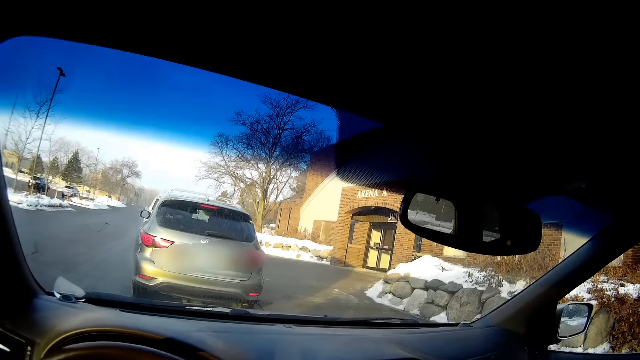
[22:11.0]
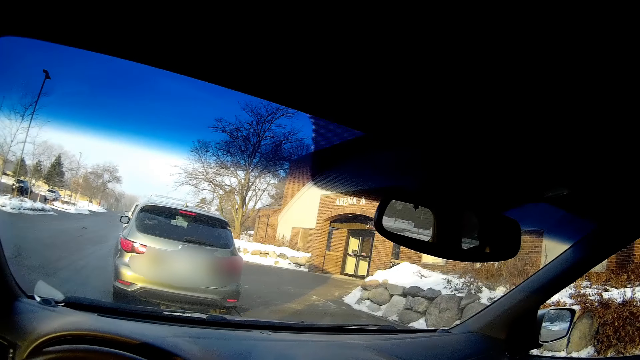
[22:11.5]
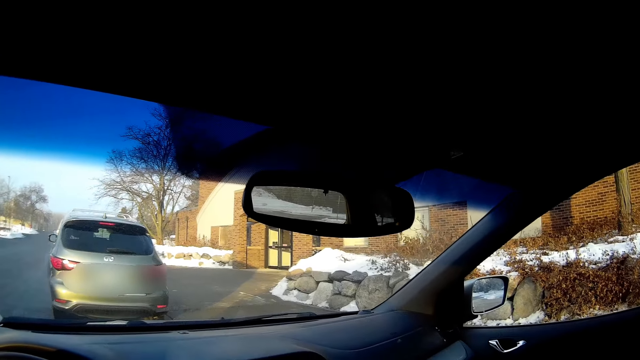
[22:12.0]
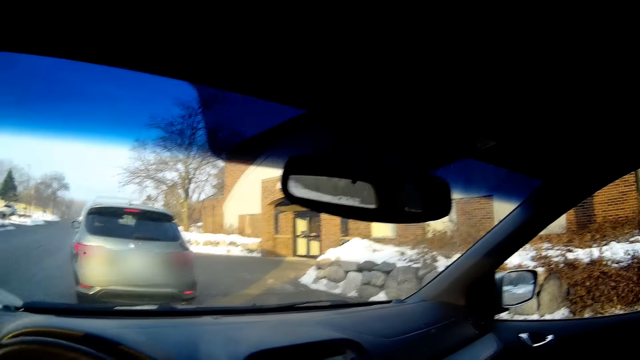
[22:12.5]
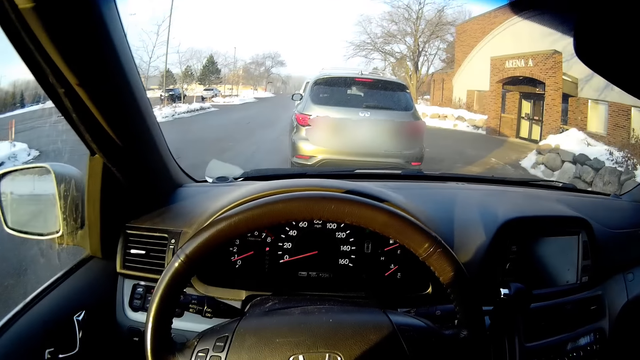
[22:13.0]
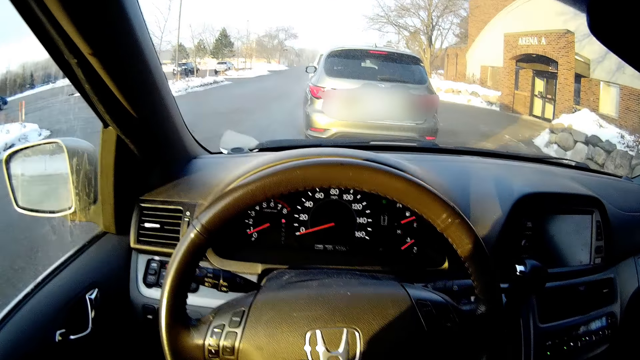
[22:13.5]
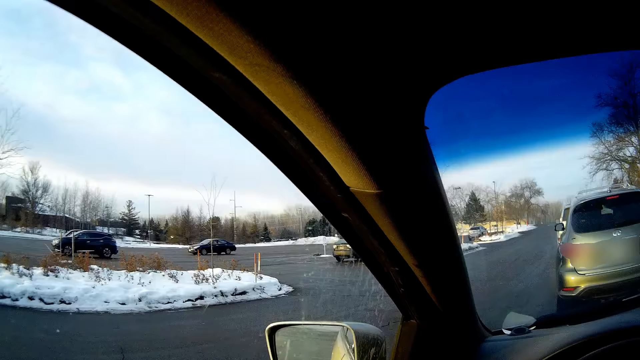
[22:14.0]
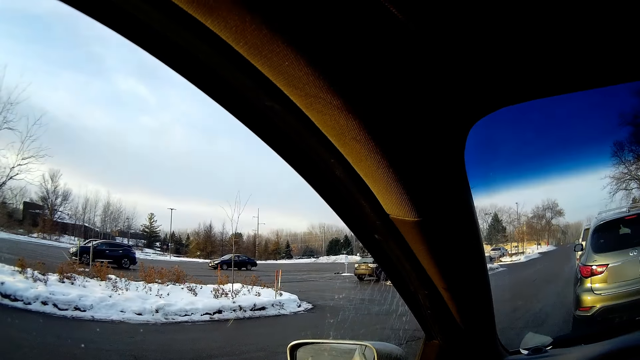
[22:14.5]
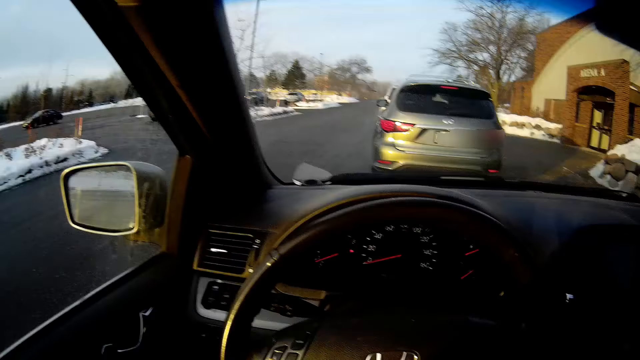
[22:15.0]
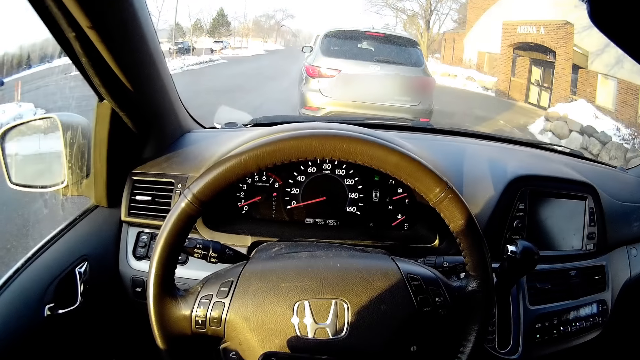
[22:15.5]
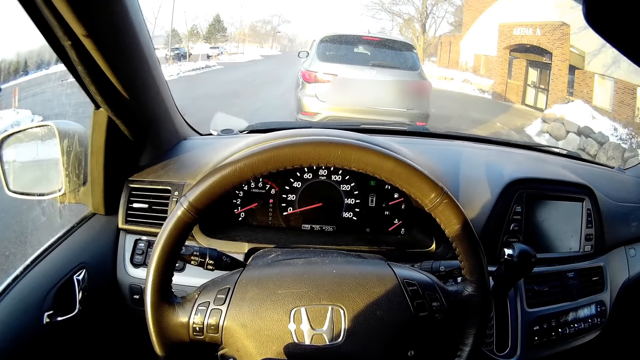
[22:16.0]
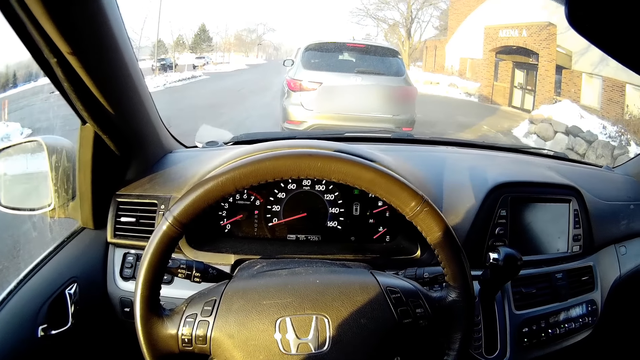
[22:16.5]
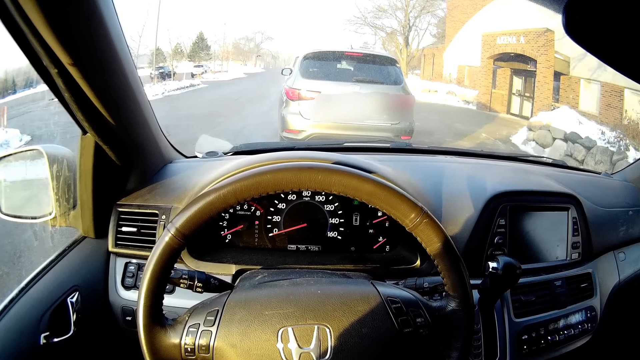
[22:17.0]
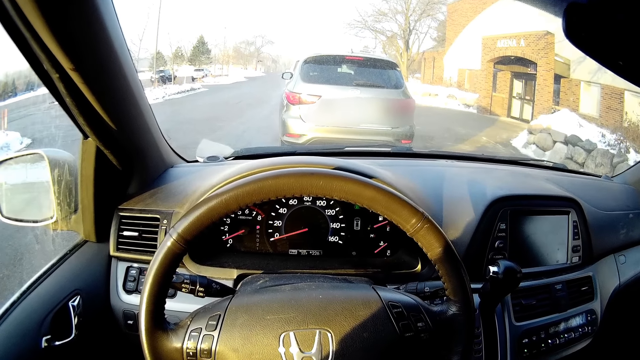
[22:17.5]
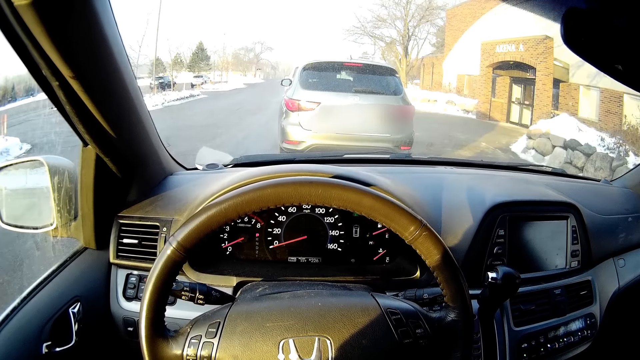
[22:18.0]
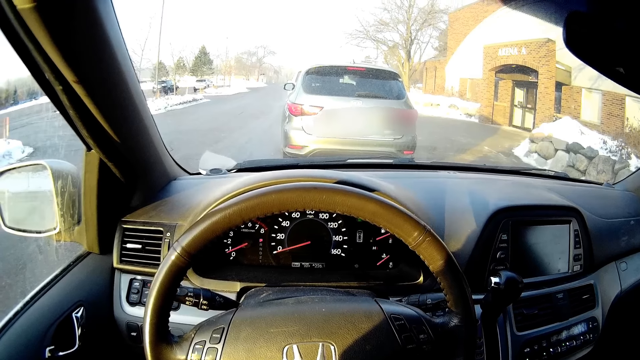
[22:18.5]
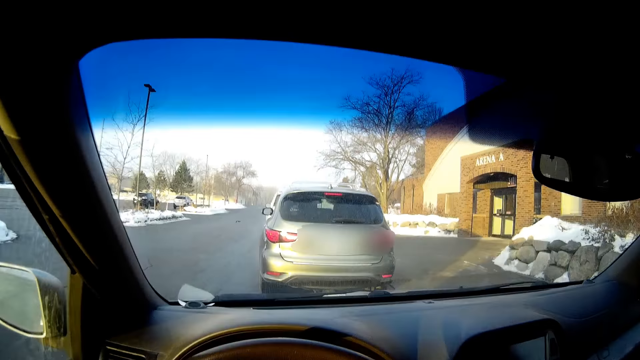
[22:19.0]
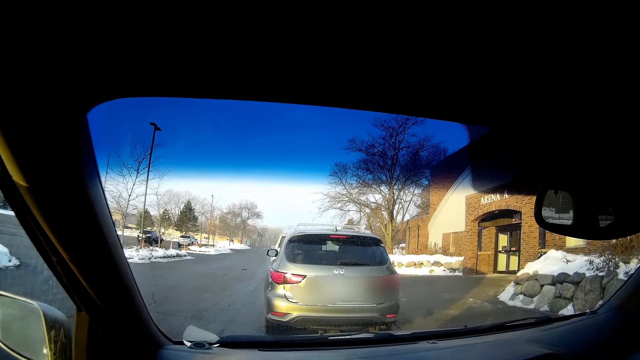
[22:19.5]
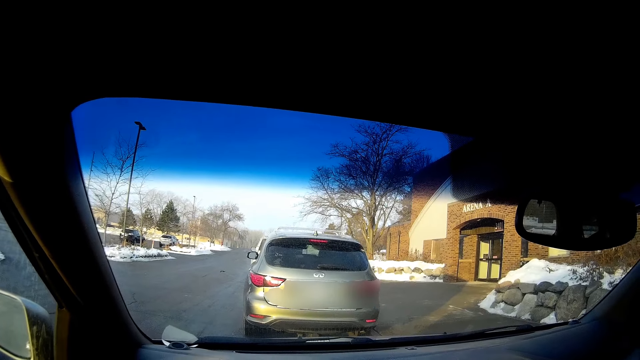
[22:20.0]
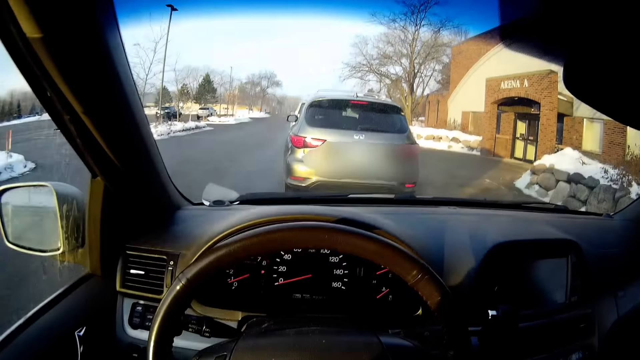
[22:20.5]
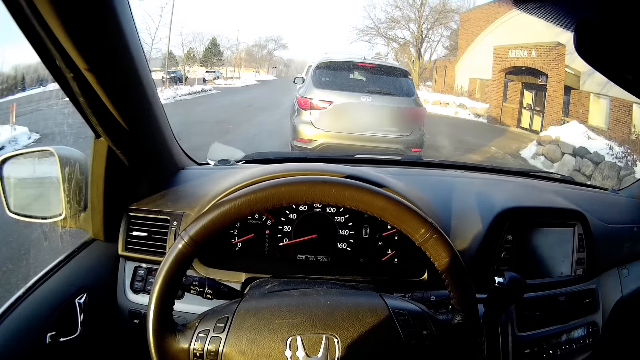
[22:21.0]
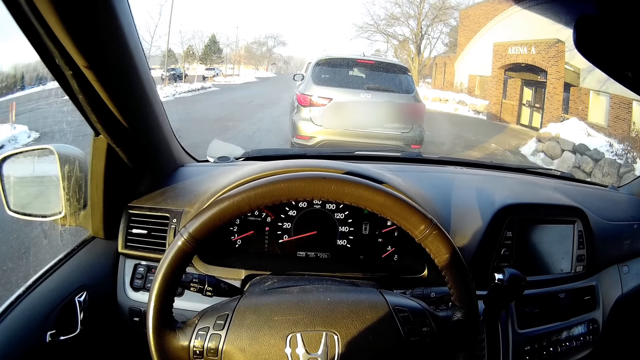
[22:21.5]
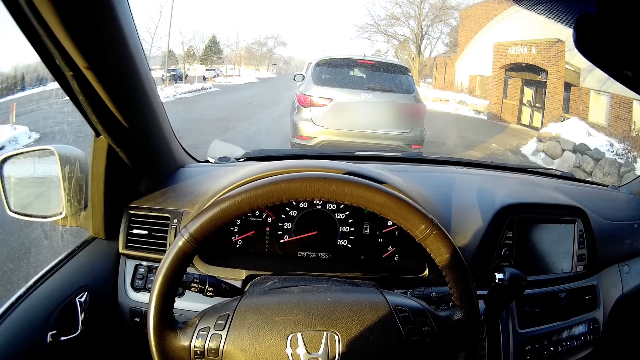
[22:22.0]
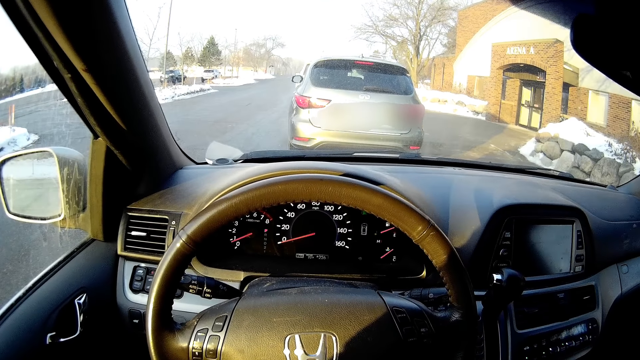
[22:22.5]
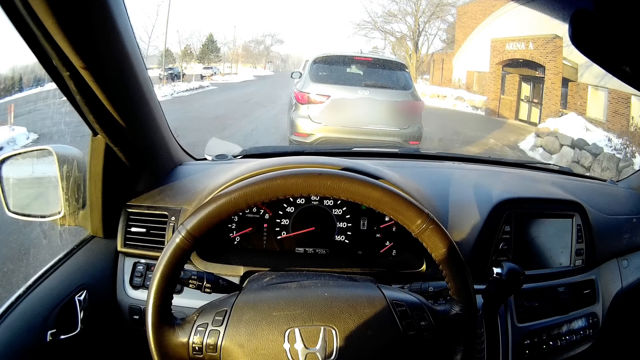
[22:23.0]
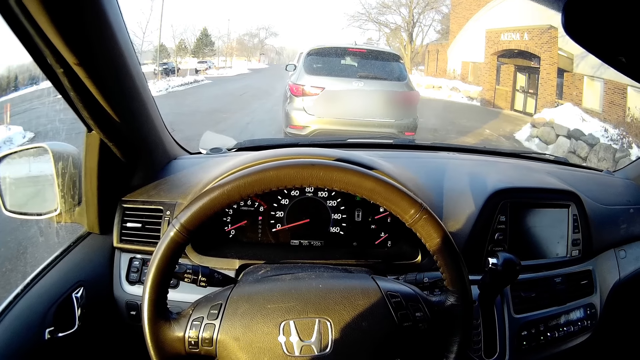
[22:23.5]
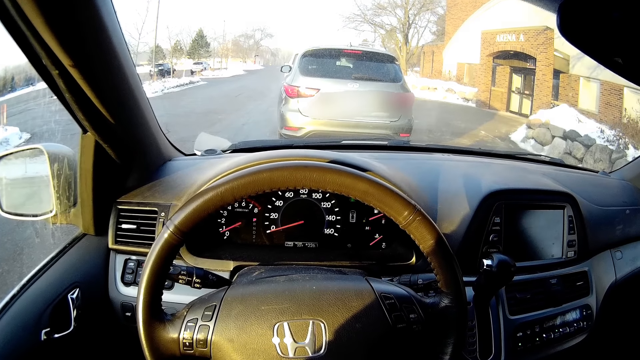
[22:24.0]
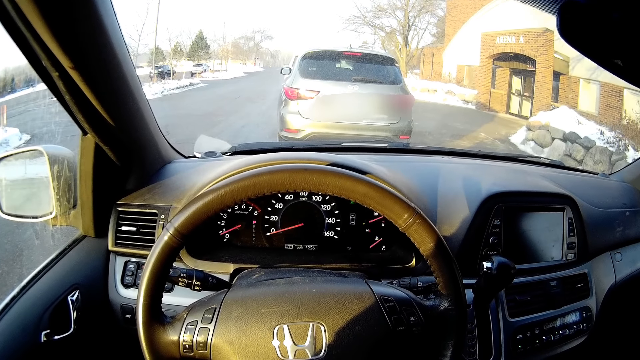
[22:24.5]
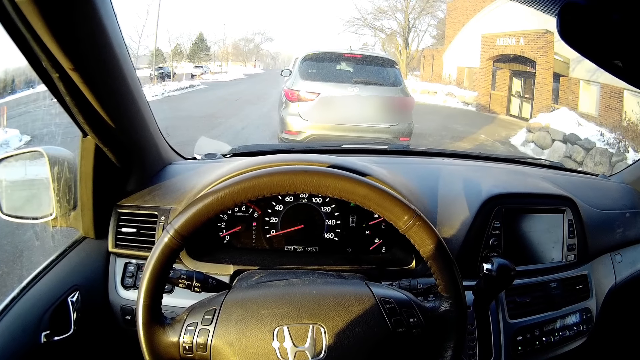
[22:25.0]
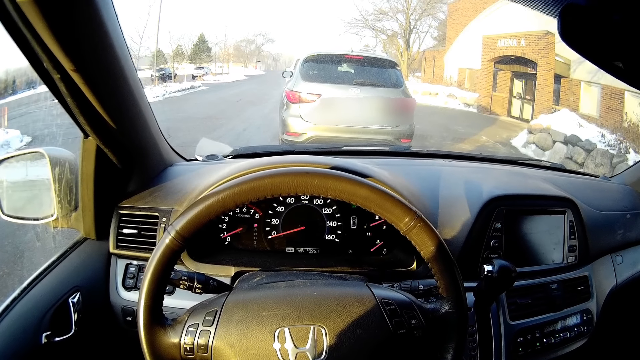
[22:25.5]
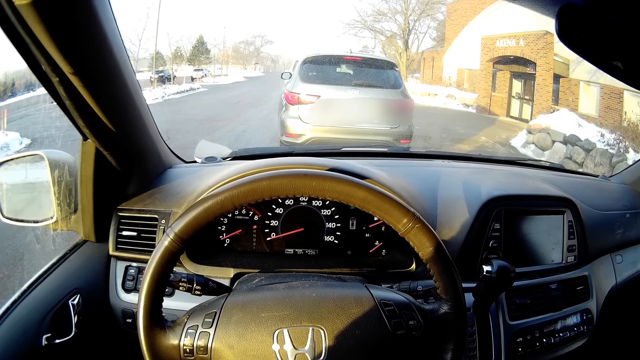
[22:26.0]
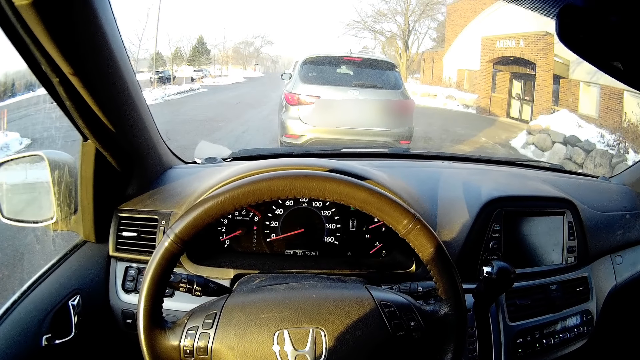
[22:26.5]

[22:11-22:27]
The camera wearer looks at the cars on the opposite lane. They look at the steering wheel.

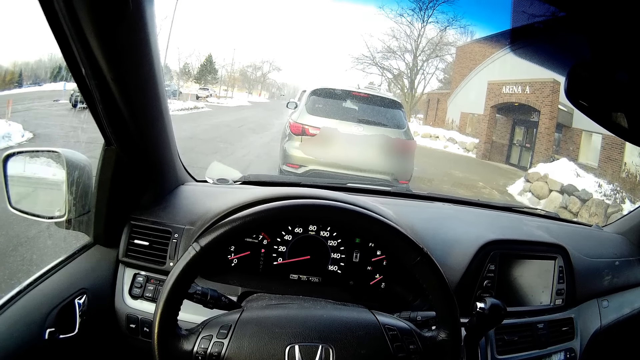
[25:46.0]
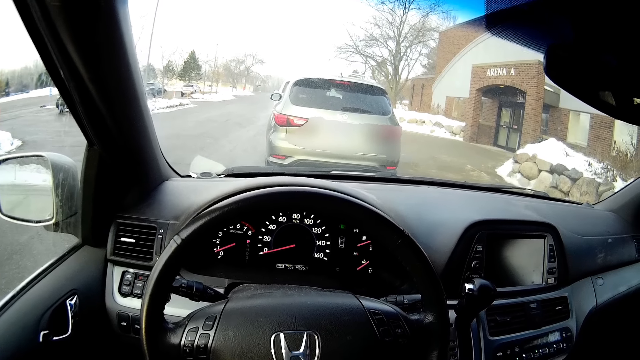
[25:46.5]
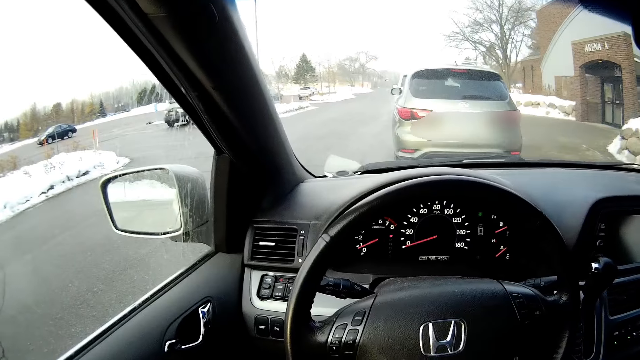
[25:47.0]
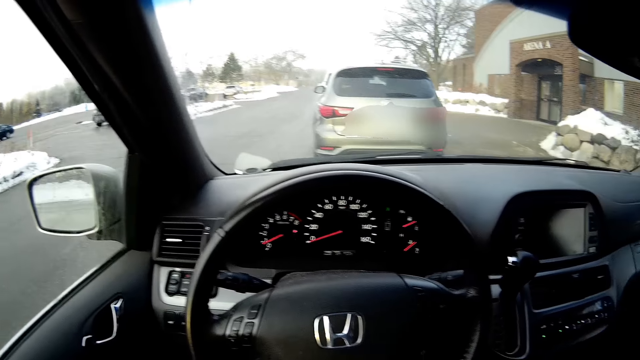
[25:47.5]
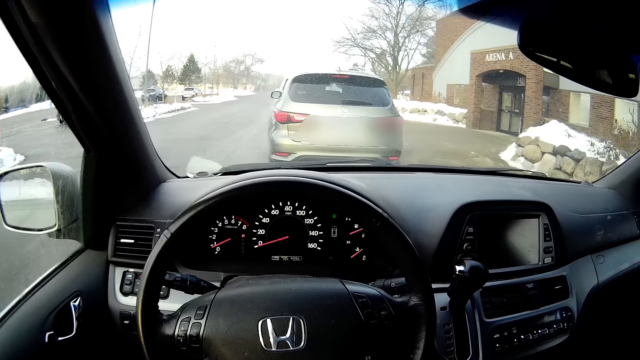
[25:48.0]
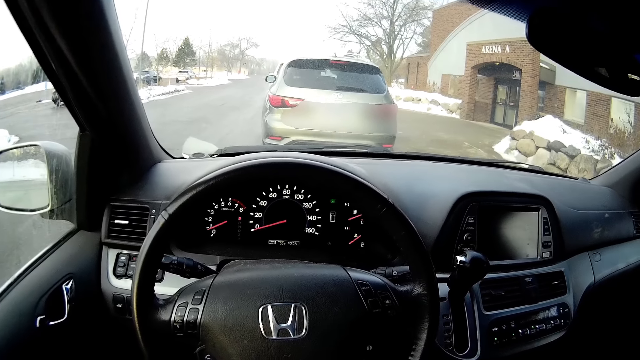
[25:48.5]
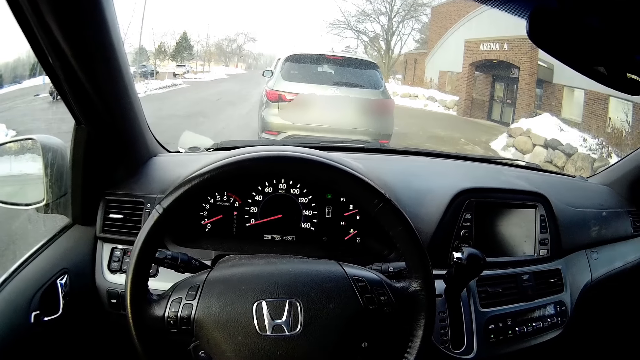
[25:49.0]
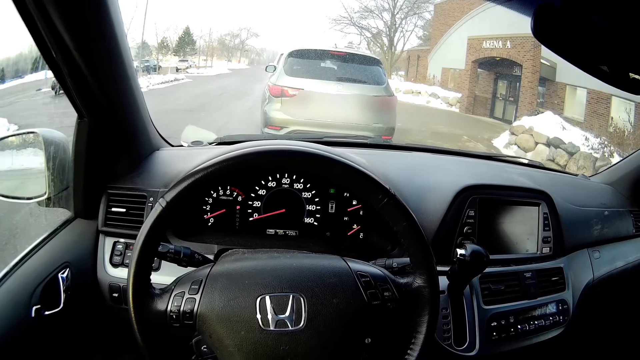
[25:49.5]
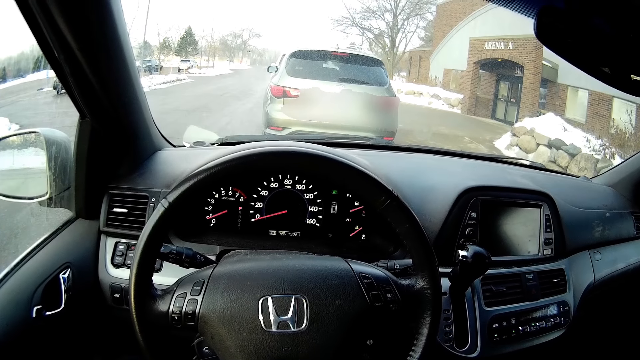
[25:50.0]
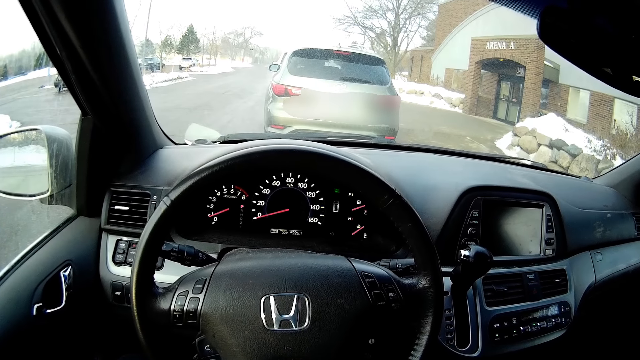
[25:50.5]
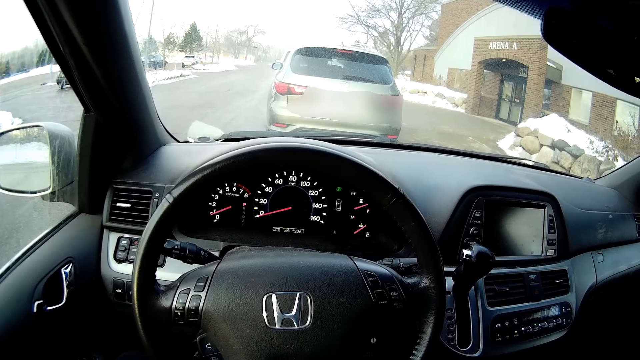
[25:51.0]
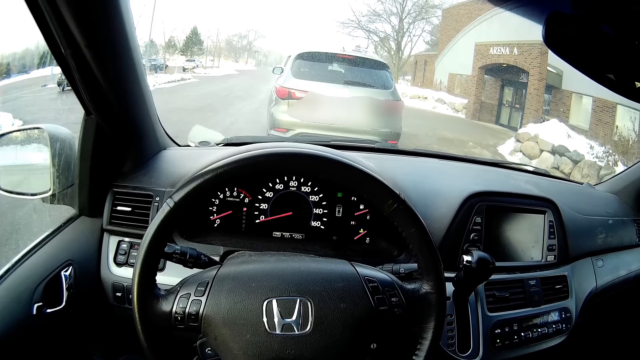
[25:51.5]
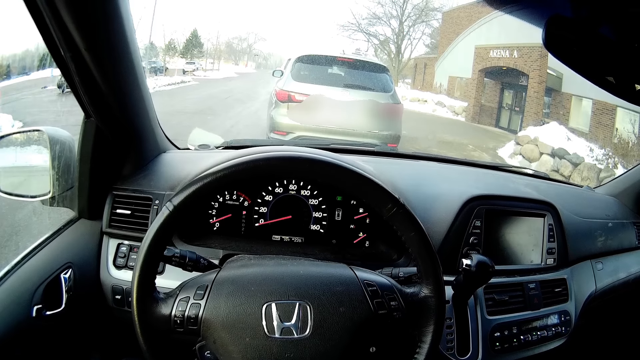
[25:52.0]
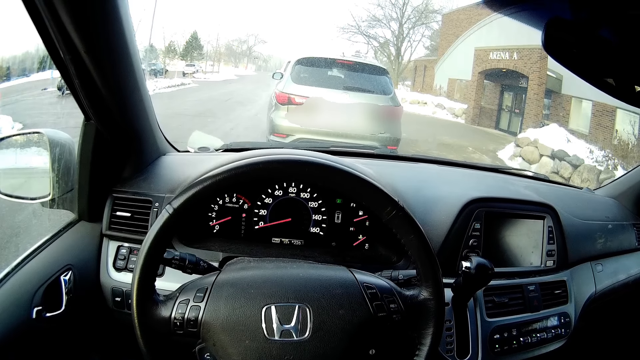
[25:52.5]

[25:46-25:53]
The camera wearer looks around.
